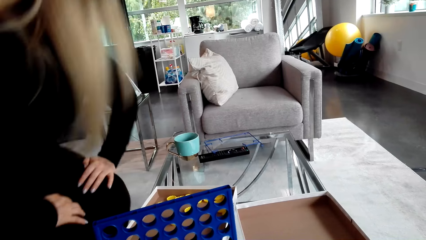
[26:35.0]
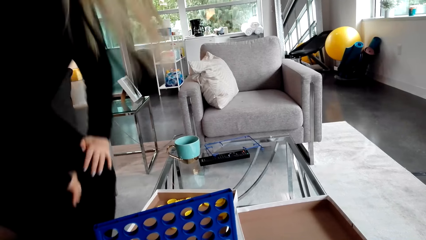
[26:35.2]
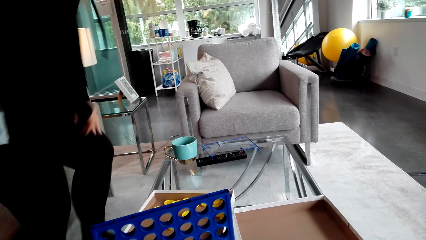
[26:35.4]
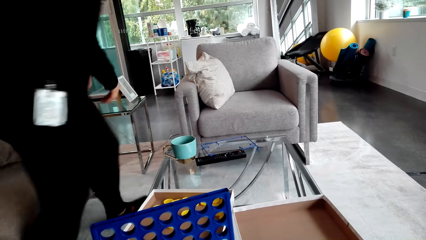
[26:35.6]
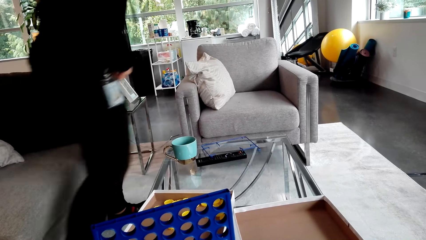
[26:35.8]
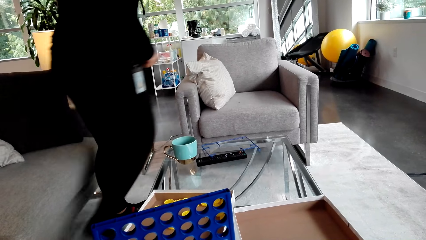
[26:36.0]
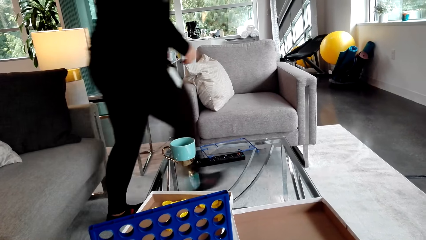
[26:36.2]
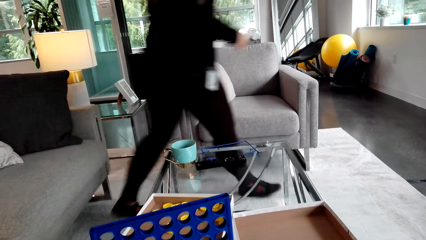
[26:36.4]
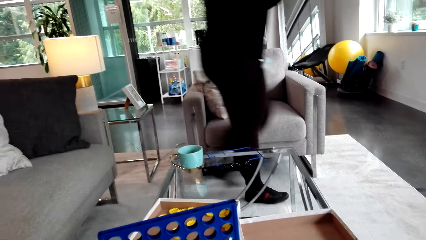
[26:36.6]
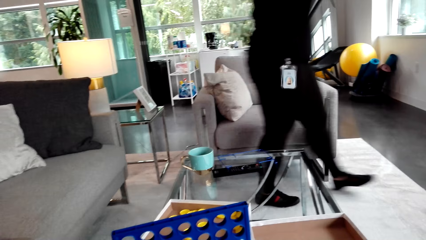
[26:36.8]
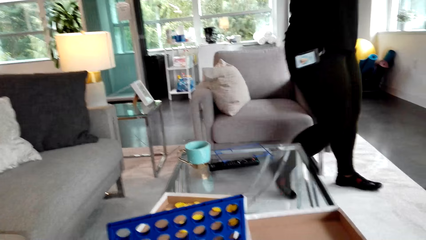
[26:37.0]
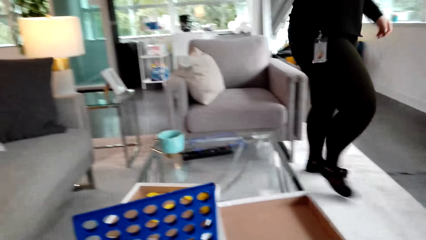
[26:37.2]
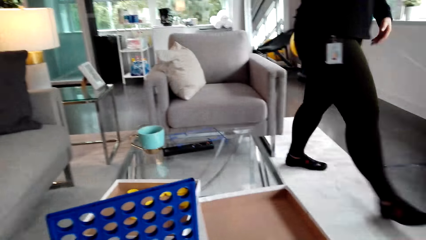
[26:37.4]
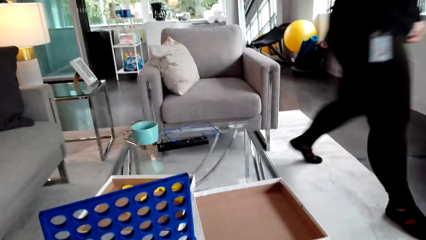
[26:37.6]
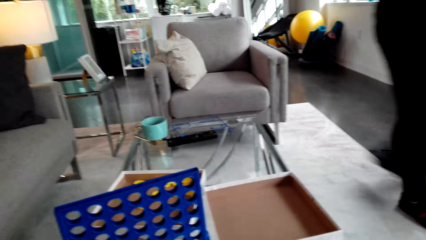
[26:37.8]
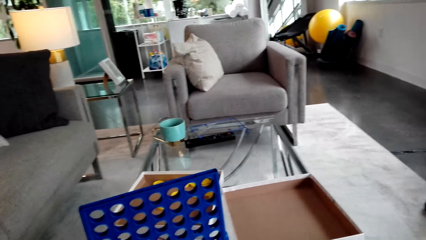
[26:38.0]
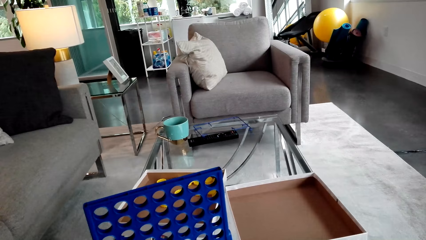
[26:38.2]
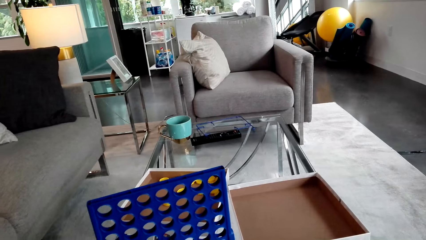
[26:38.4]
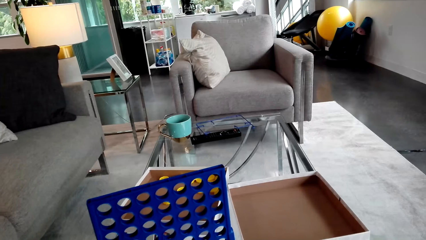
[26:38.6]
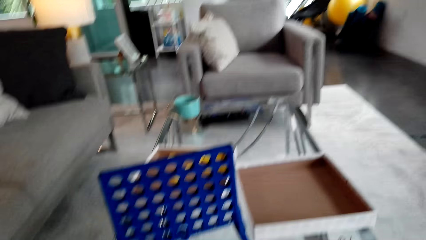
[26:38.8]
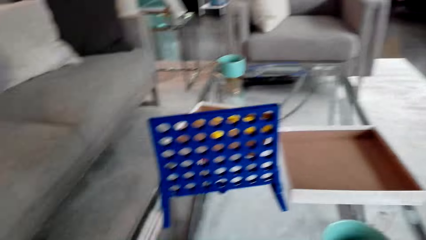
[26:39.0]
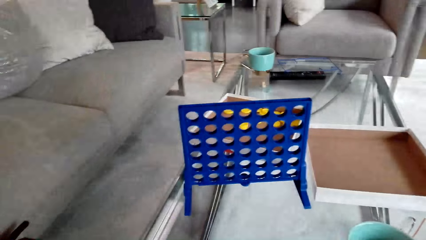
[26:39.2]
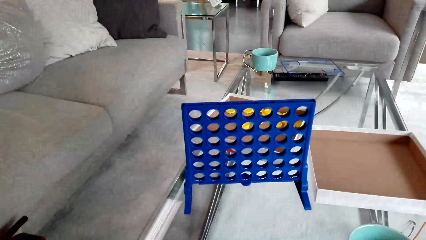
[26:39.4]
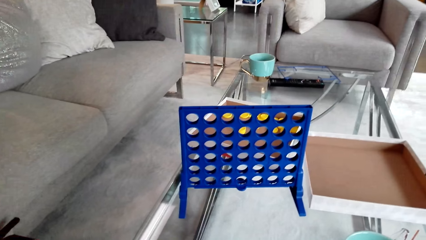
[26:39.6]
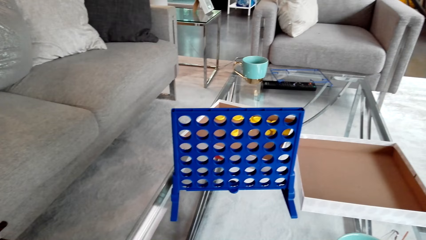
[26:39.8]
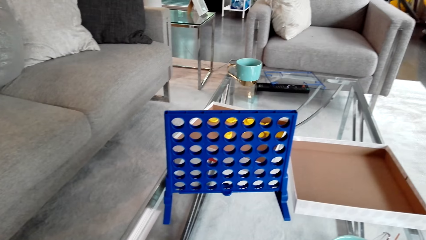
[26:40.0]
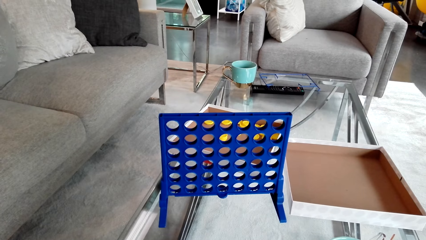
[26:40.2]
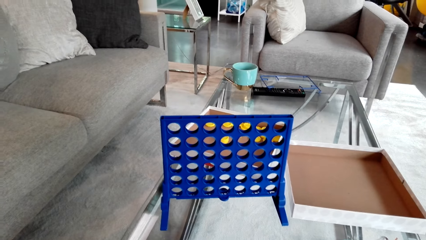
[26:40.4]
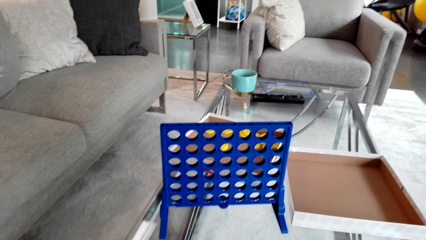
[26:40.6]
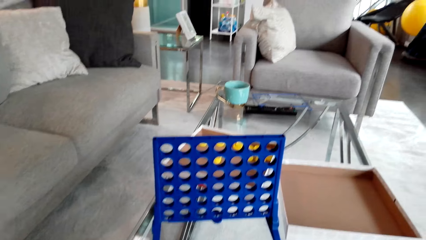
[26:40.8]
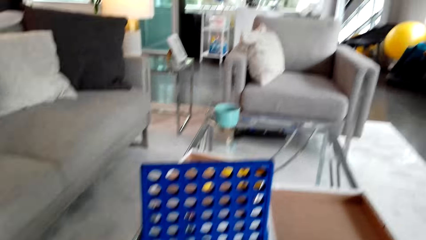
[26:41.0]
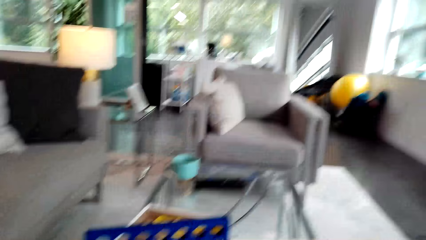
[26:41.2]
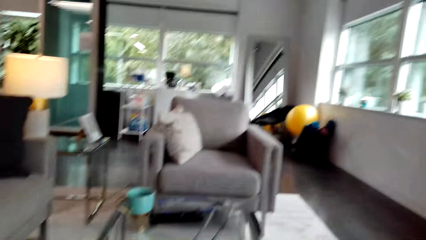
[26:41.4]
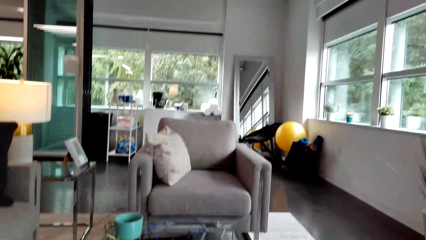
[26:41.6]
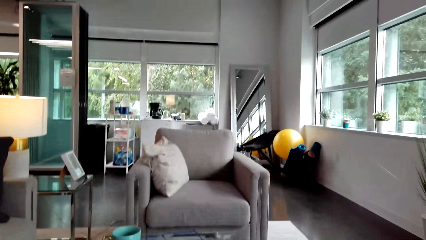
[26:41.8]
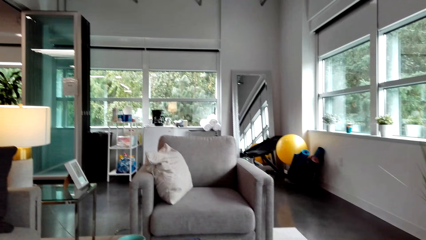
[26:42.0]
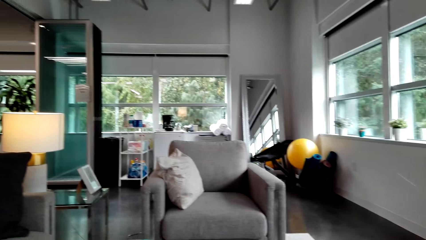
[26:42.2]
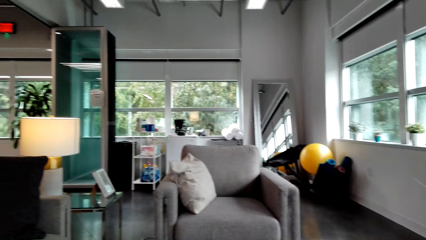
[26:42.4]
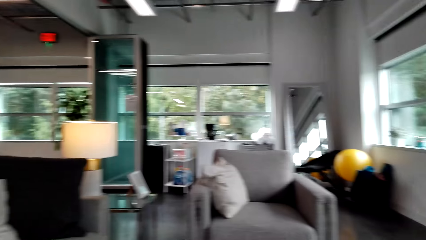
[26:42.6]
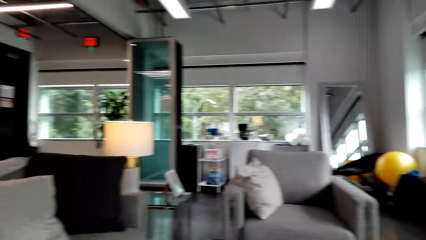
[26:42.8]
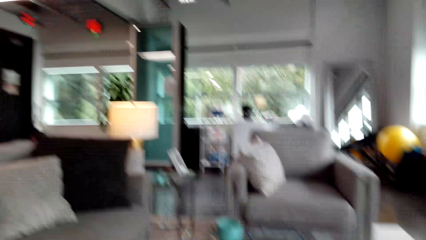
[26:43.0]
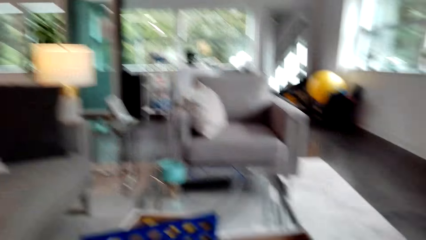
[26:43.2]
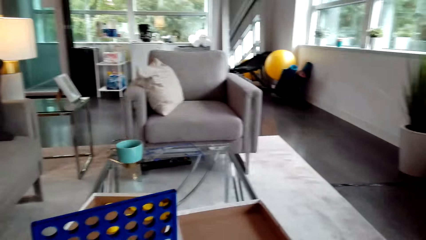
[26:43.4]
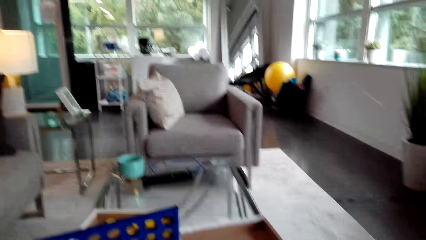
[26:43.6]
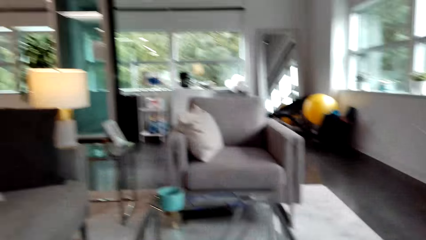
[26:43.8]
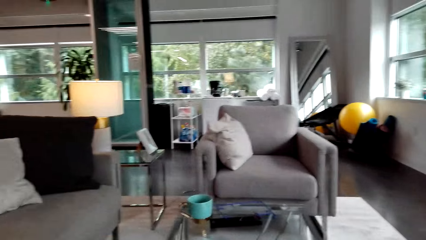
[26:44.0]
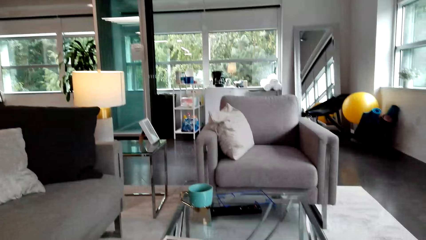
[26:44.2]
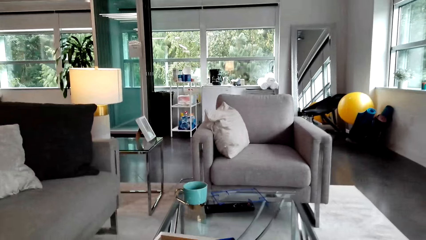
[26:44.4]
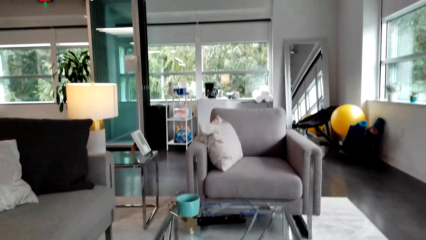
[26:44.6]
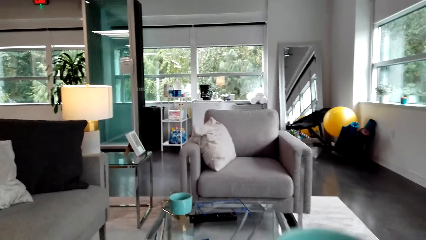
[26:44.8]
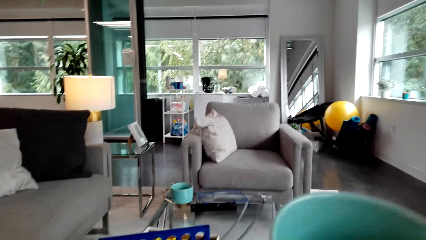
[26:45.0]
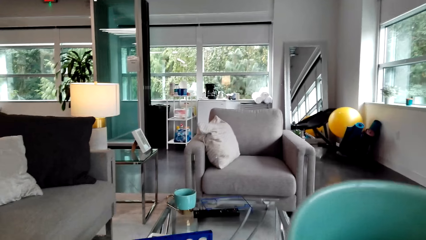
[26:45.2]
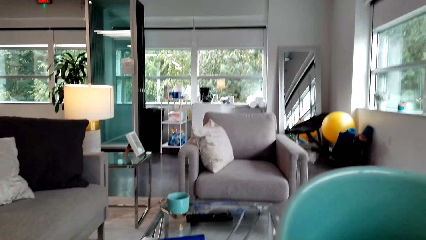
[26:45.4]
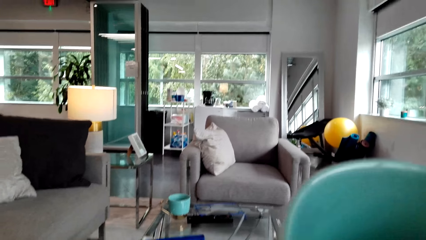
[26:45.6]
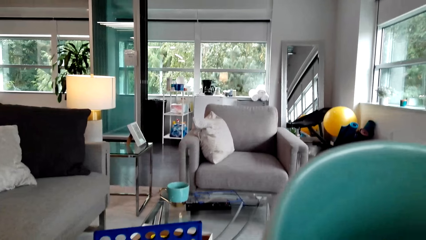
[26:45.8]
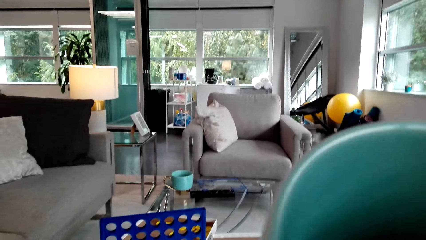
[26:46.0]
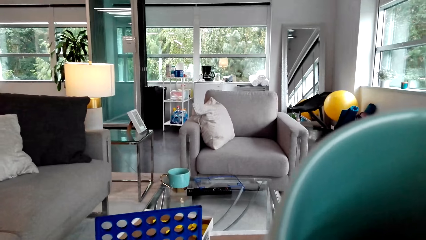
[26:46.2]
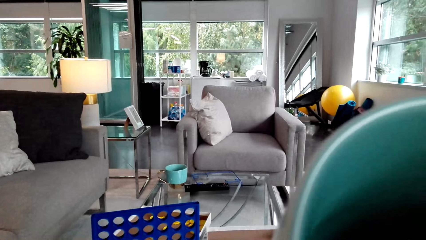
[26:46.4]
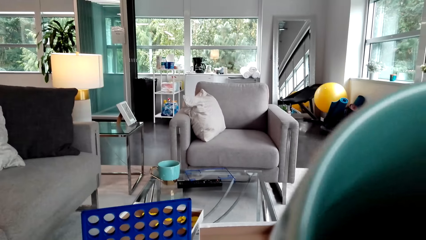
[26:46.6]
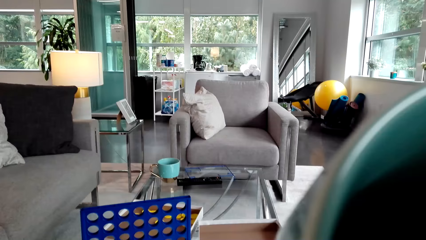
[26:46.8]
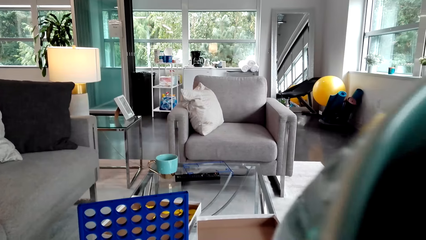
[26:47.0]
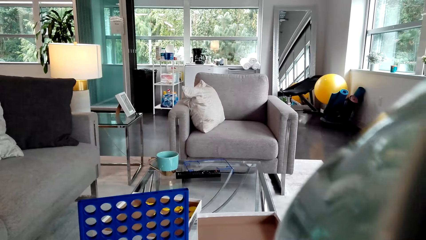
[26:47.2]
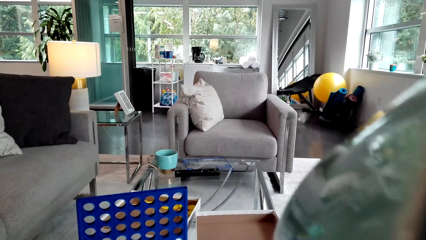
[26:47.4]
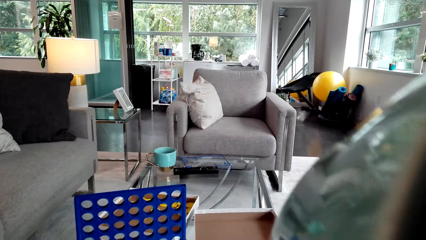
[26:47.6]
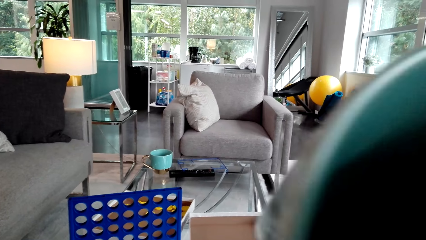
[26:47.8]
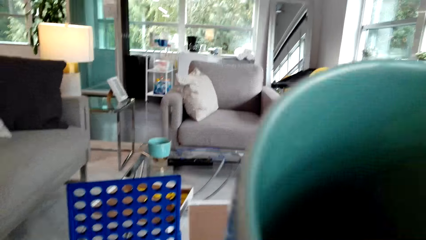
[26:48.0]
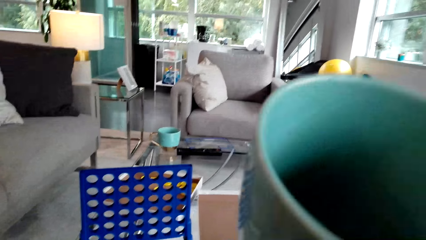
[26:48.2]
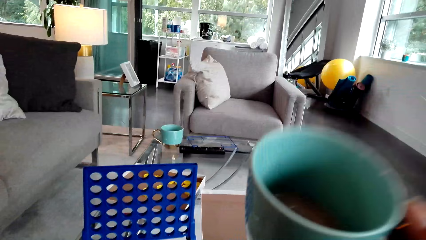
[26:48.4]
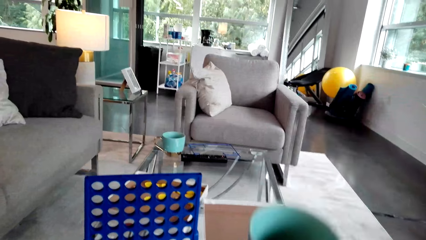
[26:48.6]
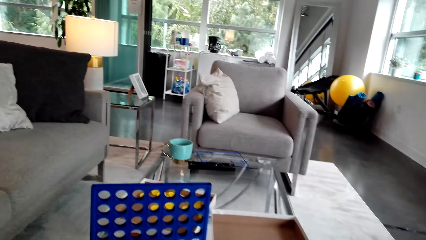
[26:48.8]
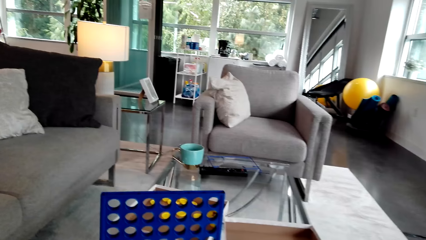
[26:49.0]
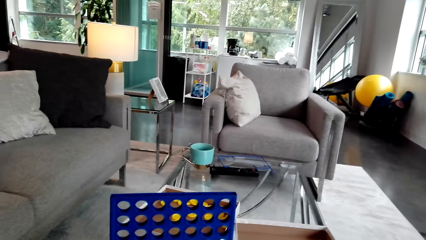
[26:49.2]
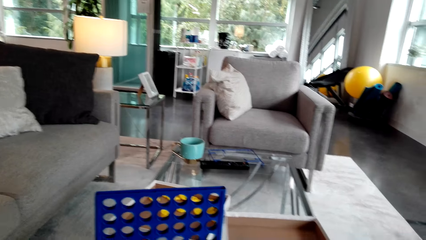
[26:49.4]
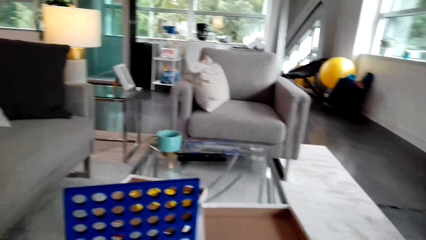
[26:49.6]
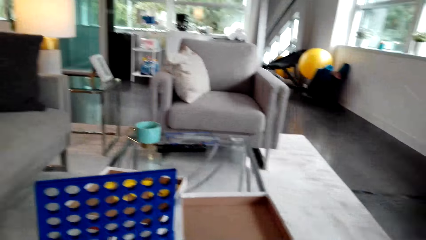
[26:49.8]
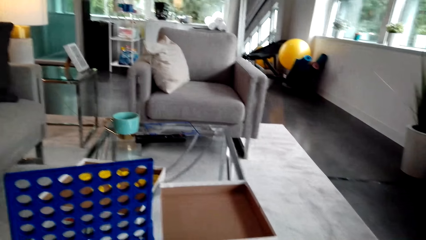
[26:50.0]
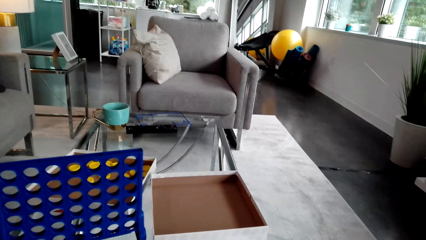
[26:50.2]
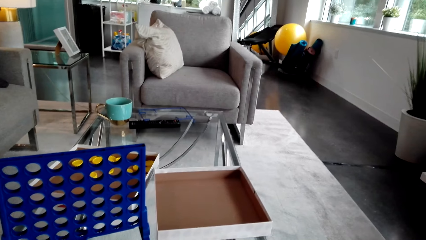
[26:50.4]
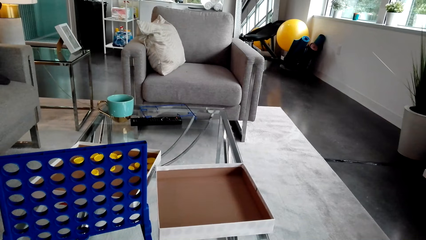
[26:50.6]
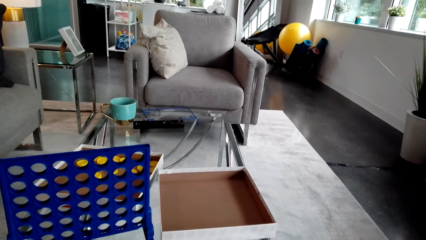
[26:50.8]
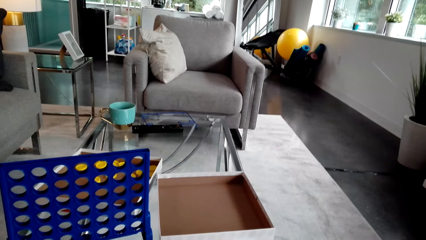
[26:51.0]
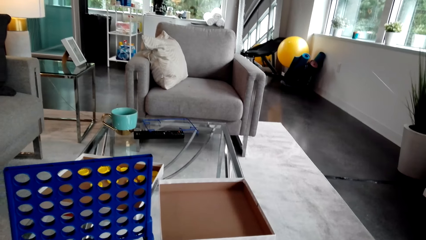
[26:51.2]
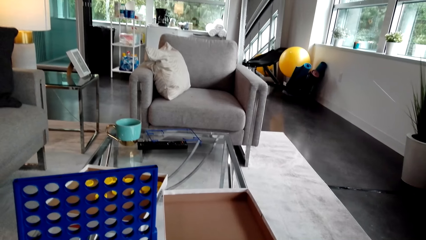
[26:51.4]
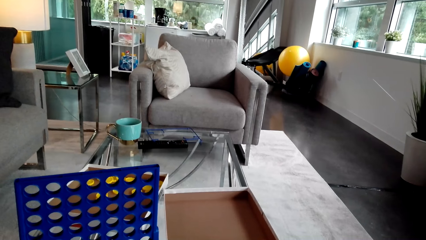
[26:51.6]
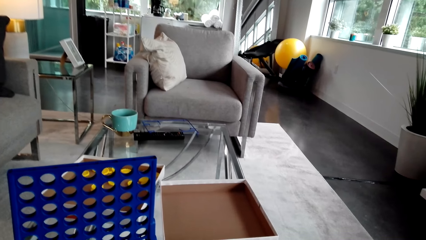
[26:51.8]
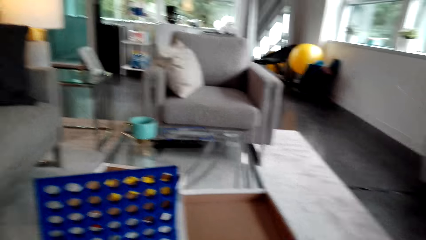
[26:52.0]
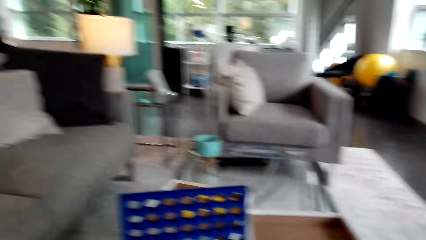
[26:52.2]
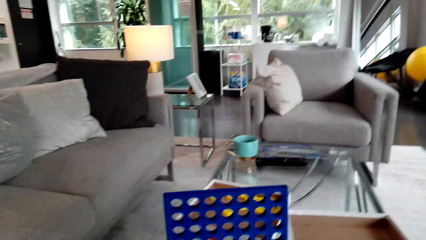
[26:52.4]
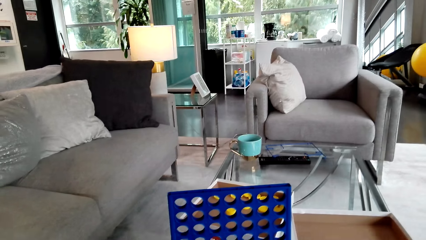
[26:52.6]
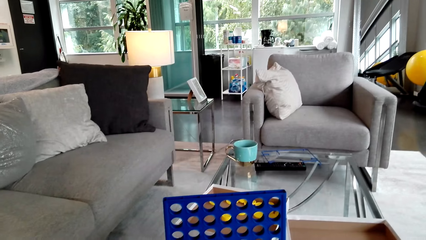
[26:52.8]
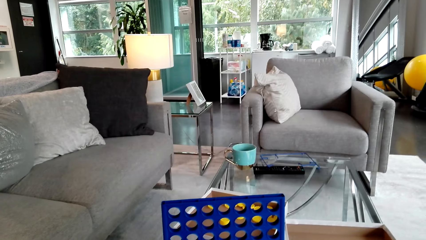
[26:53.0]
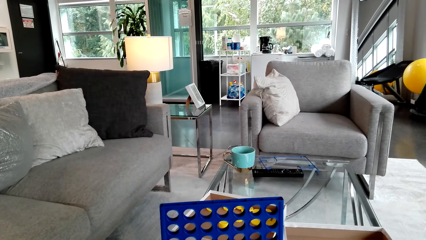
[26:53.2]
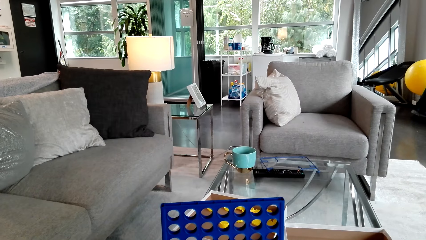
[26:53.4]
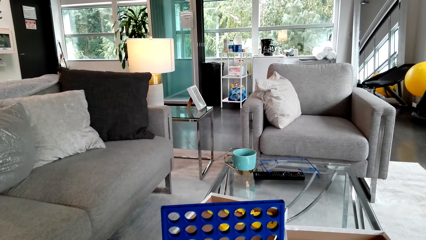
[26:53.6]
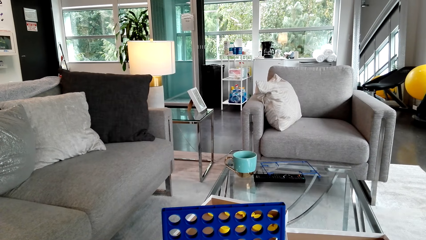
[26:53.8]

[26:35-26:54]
A woman puts bottle caps in the box. She walks in the room. The camera wearer looks around the room. They drink the coffee. They put the coffee on the table. They look around the room.
